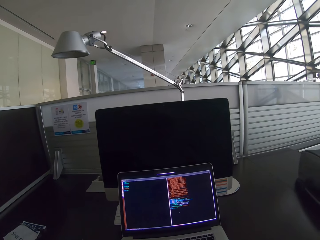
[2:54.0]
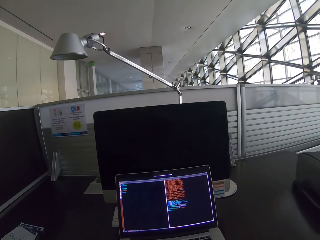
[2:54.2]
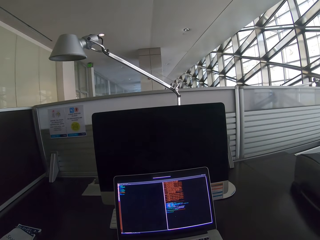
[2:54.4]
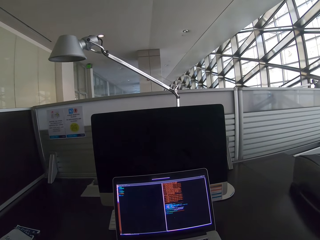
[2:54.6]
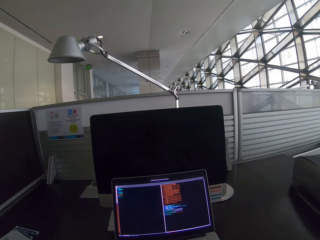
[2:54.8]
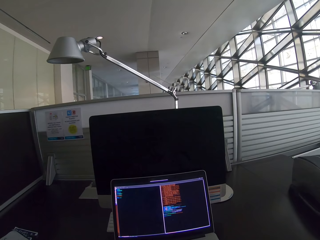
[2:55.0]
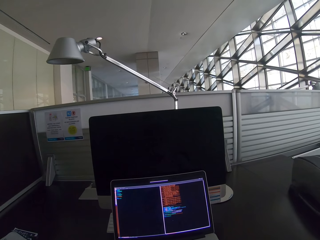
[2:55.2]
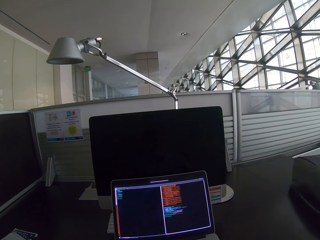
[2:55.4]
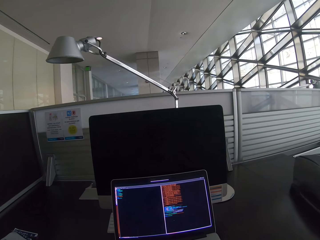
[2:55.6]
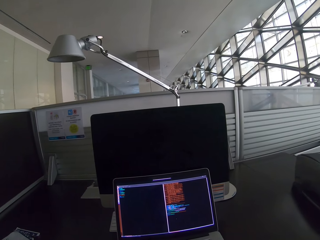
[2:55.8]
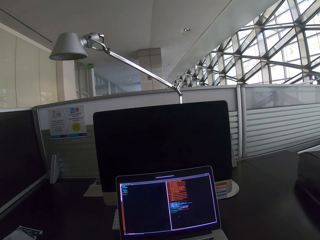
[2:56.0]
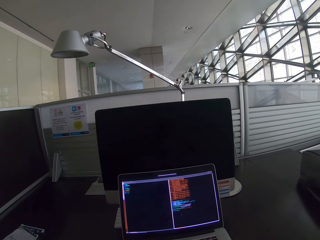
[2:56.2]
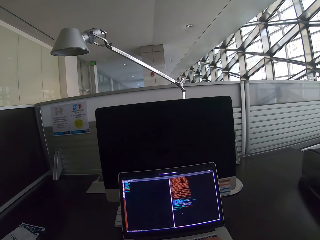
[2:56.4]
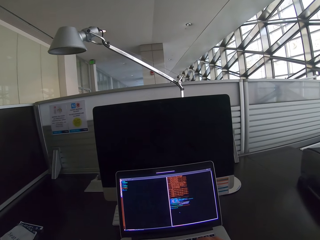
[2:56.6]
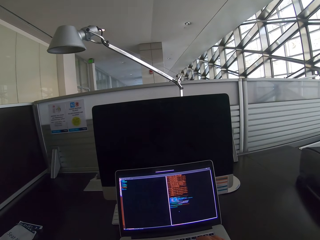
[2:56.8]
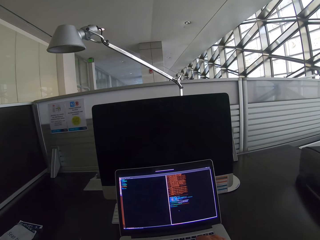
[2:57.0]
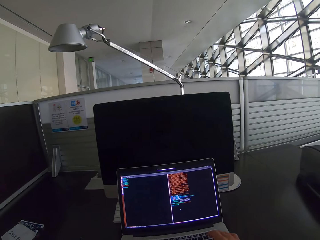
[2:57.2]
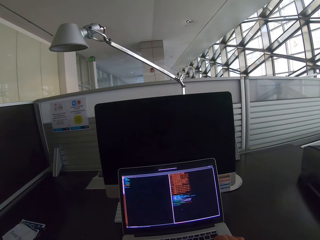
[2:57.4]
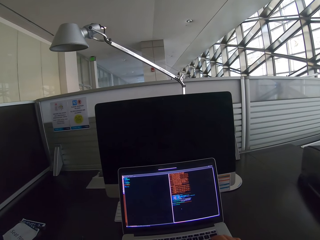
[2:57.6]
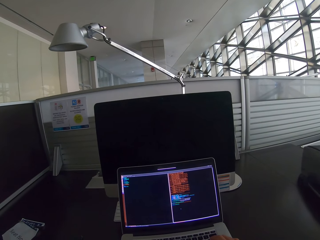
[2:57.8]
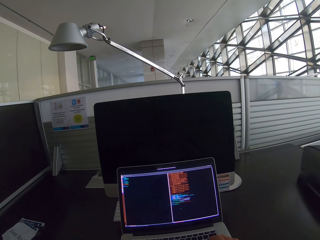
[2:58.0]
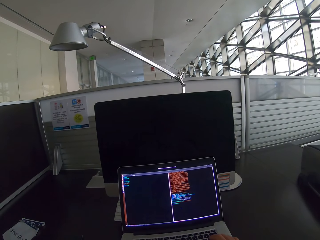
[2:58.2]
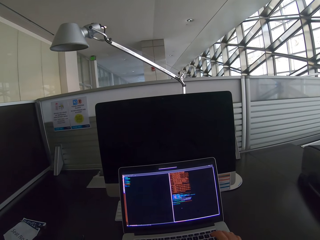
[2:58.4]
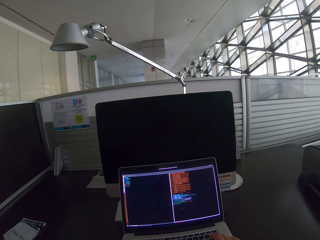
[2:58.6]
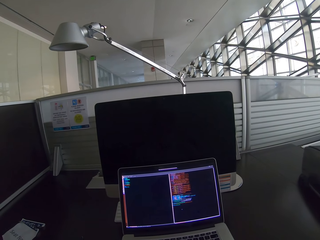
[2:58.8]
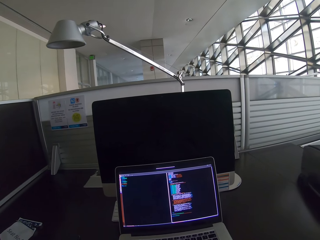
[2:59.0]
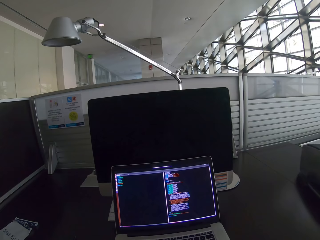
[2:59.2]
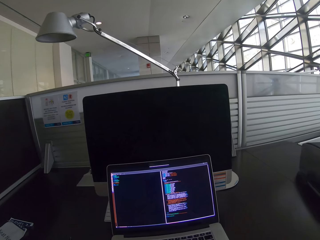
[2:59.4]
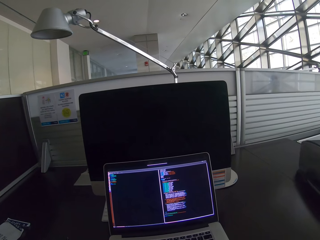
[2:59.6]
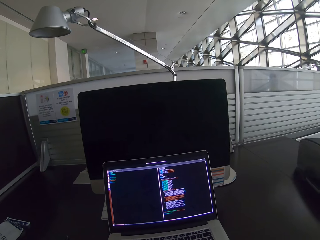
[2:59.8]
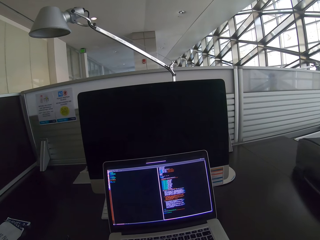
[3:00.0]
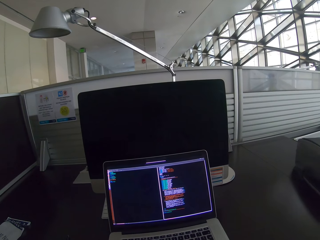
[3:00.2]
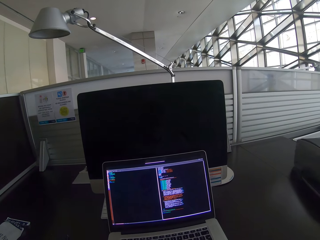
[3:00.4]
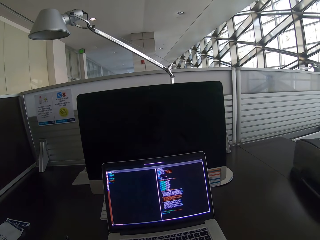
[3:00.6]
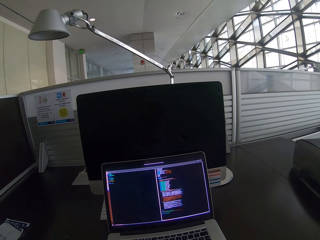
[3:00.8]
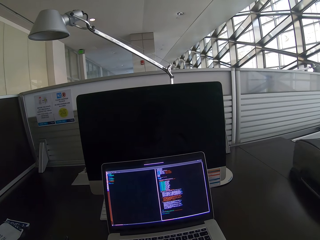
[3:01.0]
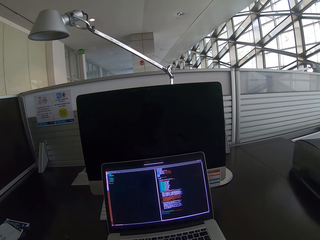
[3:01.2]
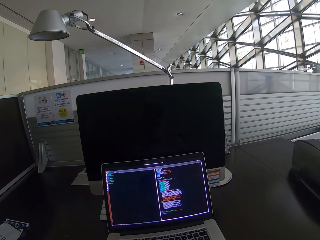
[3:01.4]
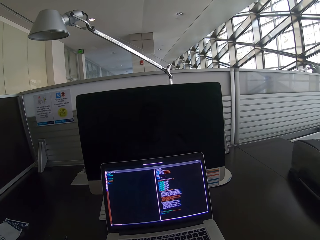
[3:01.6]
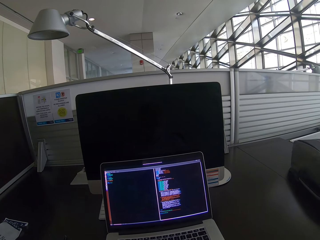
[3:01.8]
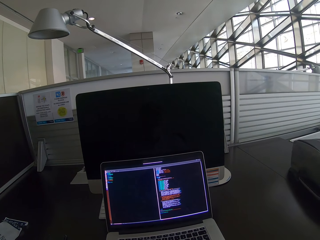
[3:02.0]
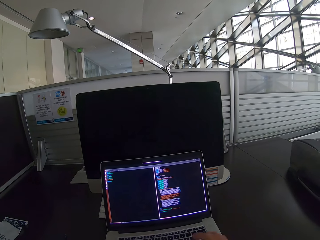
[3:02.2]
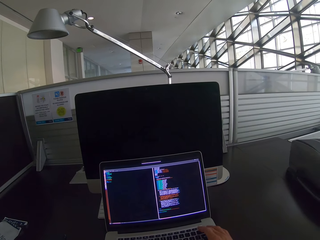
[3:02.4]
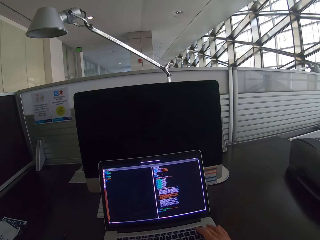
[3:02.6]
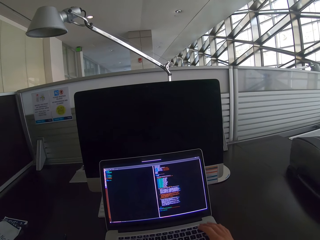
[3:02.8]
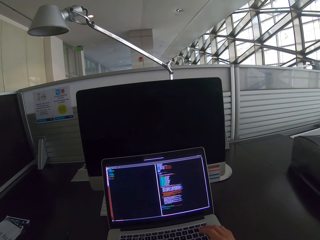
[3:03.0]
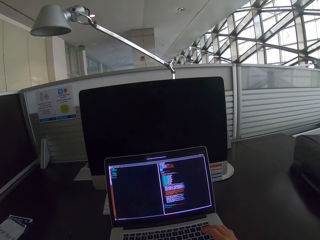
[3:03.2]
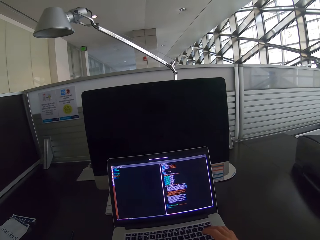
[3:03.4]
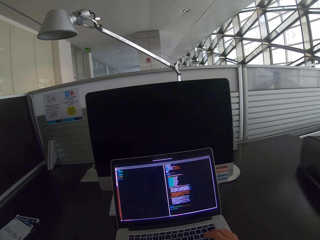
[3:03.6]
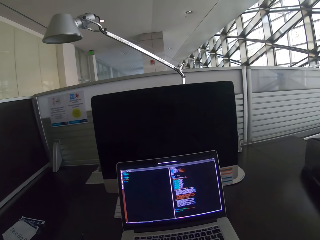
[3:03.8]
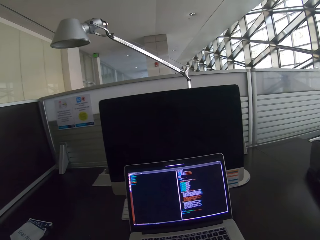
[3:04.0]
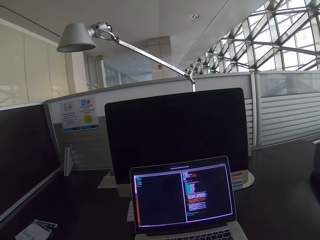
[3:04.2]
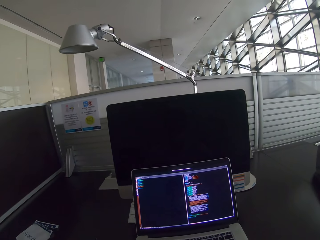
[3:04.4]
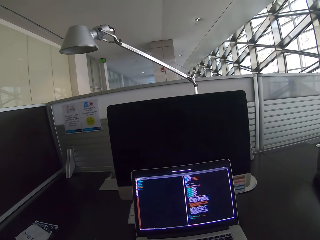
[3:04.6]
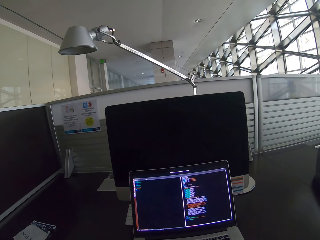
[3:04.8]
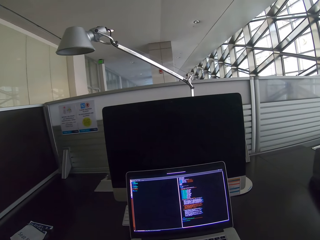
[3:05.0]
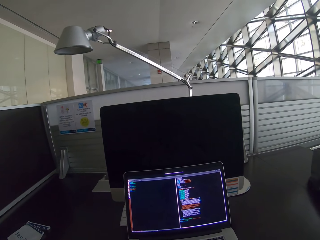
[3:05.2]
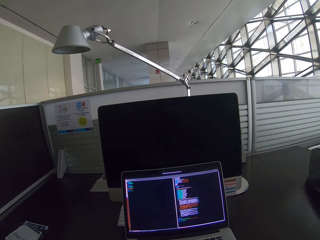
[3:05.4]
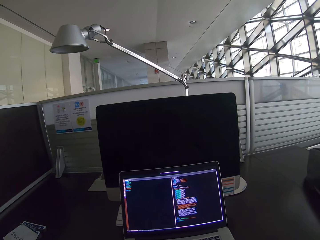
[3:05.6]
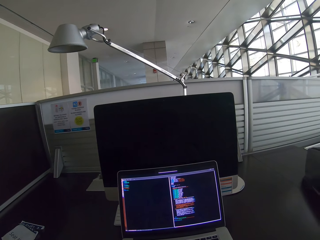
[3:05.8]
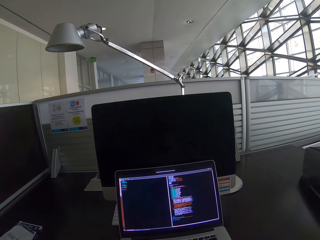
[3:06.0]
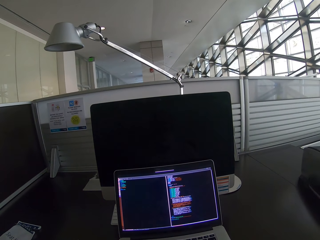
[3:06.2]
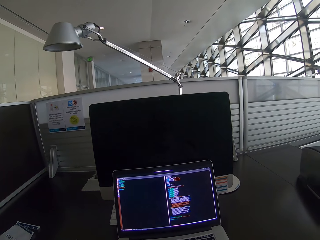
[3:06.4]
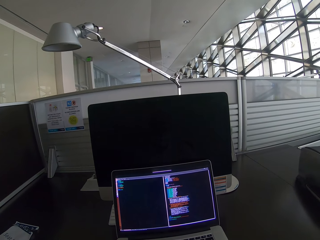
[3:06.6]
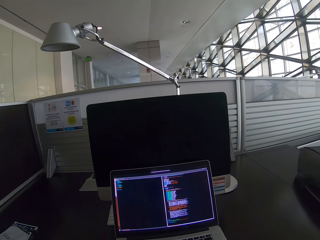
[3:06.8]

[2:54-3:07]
The camera wearer presses a keyboard.

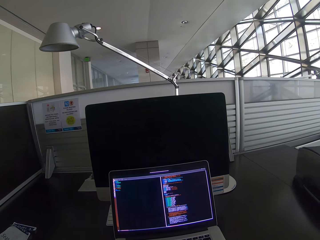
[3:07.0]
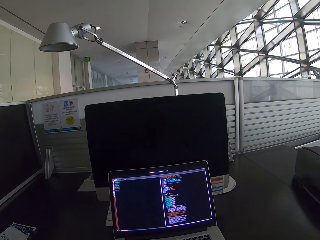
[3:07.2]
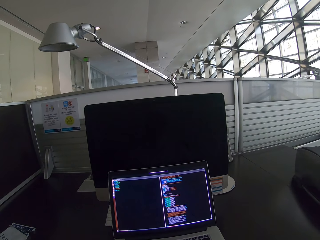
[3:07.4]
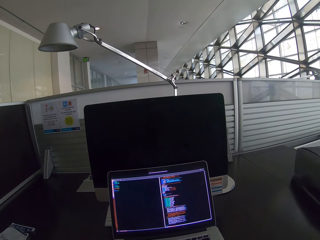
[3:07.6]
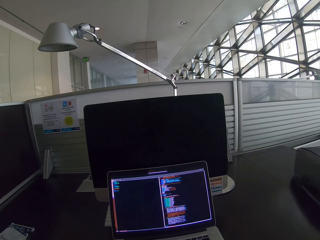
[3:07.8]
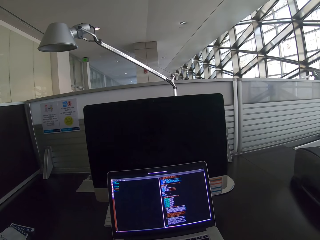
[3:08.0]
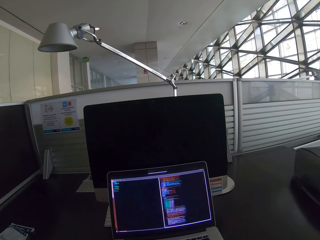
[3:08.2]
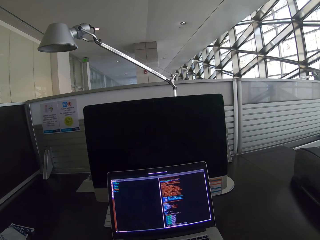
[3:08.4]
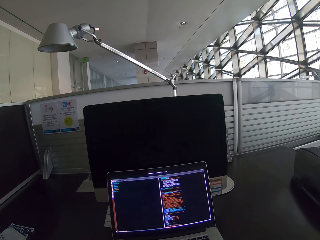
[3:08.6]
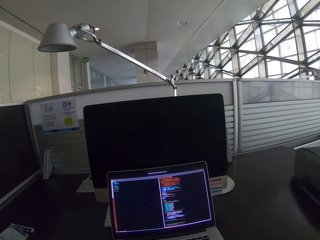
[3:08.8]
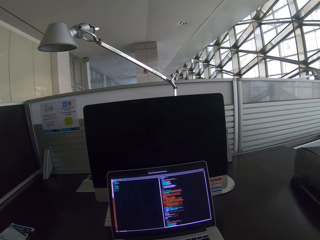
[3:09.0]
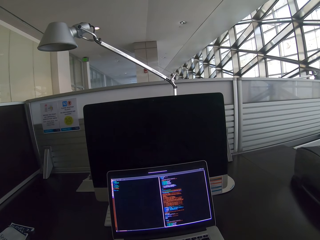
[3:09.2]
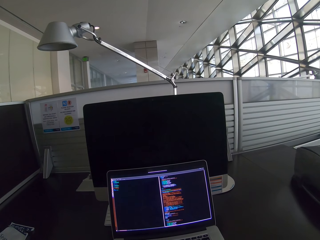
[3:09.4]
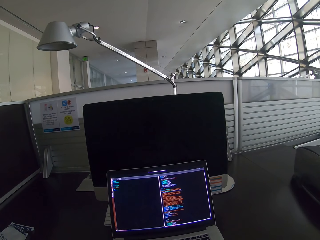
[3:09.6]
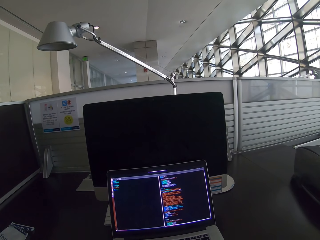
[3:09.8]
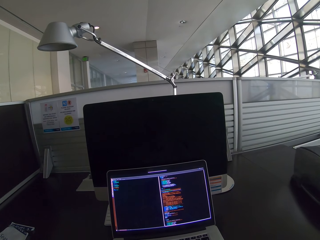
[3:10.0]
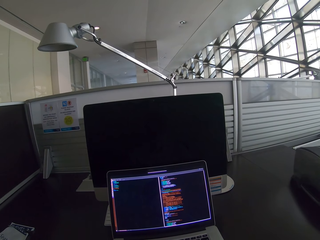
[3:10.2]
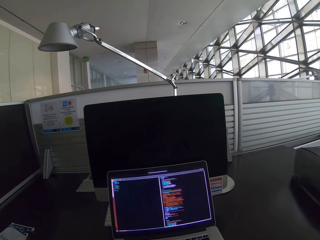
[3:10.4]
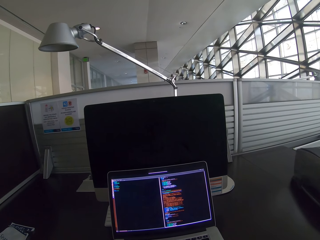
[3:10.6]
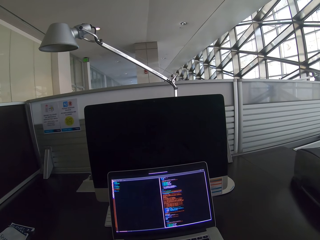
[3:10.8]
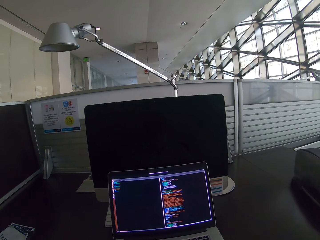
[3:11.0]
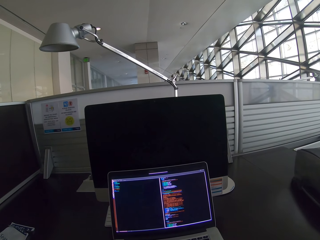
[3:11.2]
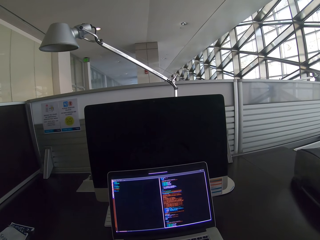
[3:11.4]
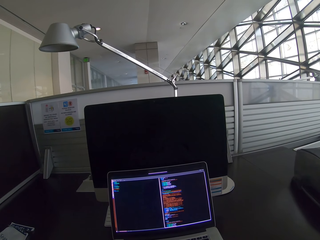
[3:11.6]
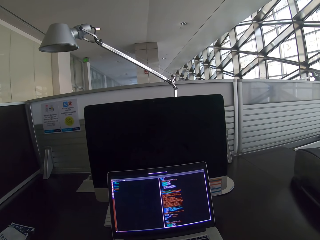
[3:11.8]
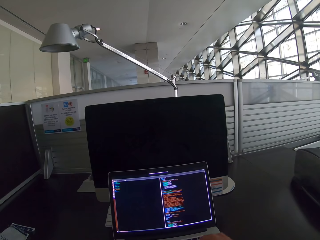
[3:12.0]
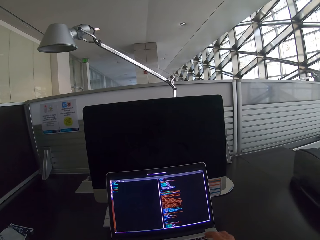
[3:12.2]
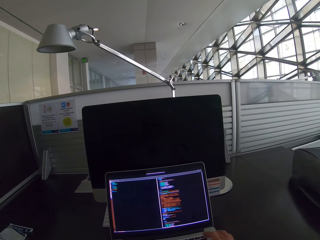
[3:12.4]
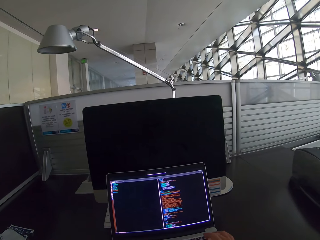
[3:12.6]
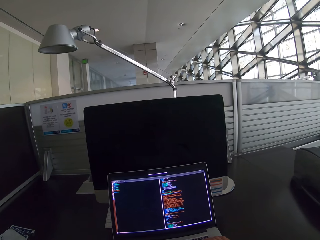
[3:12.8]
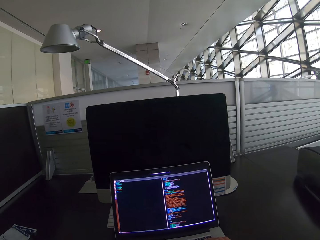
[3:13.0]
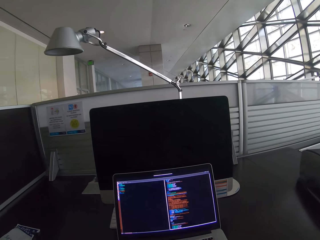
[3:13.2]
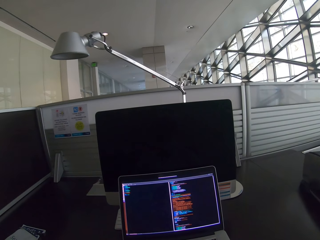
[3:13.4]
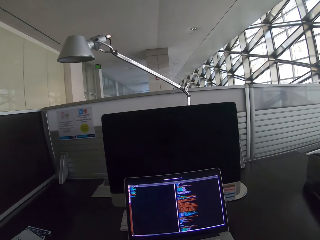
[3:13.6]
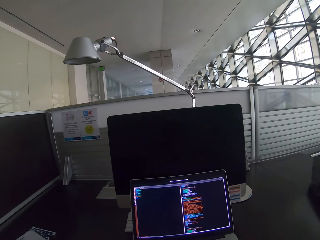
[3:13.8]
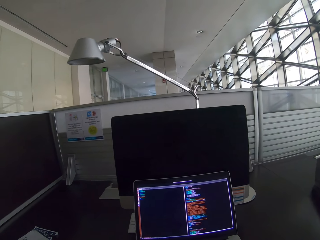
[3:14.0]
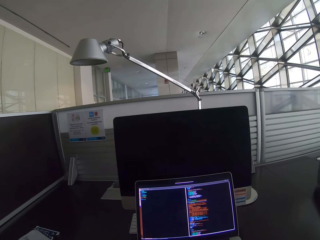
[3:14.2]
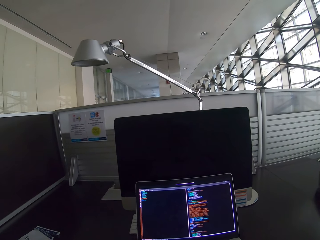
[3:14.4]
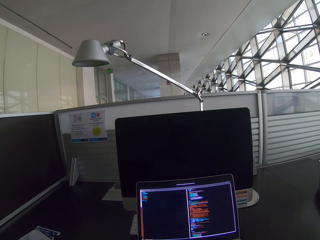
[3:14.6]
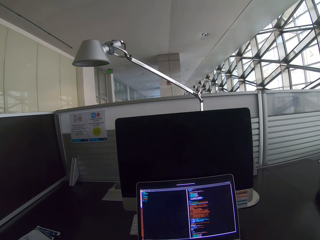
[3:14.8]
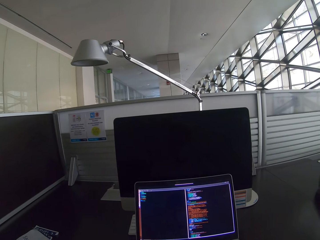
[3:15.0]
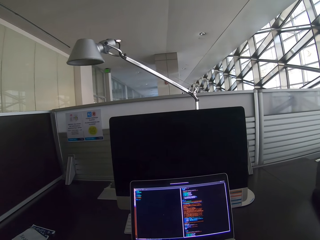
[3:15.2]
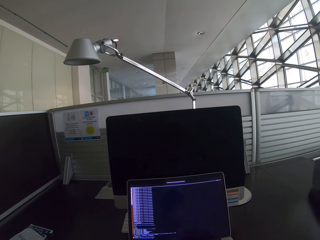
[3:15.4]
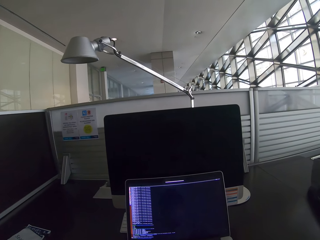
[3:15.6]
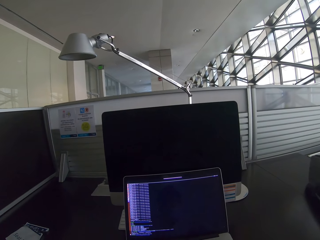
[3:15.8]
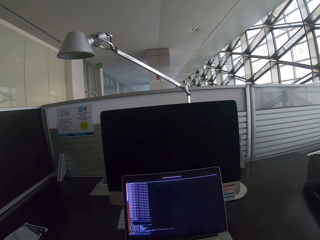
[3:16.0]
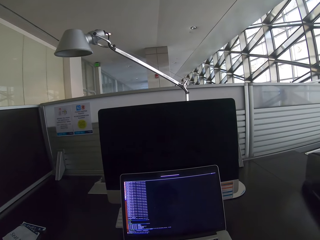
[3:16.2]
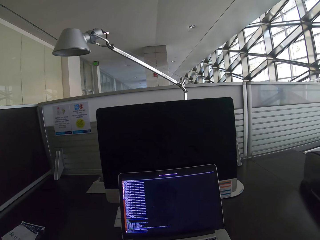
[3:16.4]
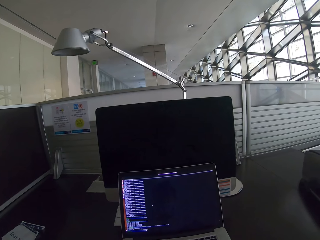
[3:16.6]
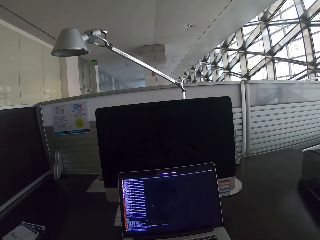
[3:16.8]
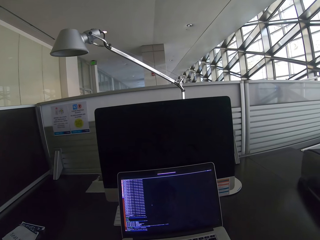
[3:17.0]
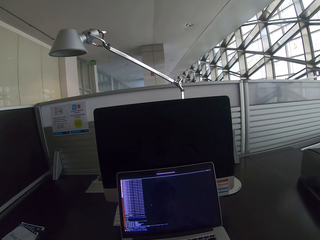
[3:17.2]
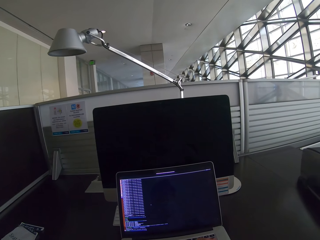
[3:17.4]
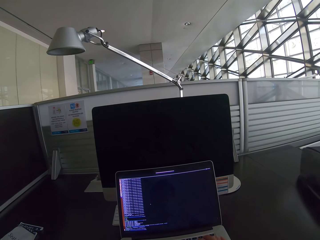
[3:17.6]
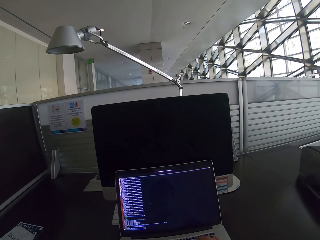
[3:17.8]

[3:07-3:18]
The camera wearer scrolls a laptop. They move a hand and press a keyboard.
